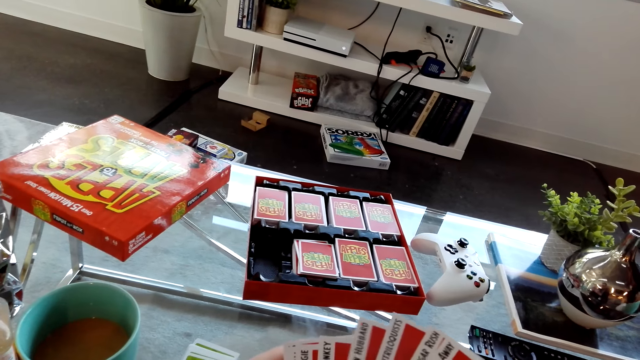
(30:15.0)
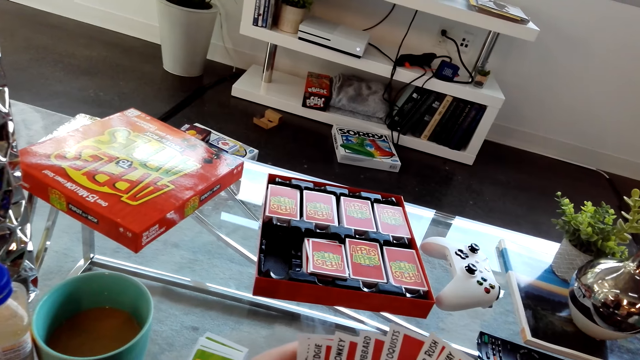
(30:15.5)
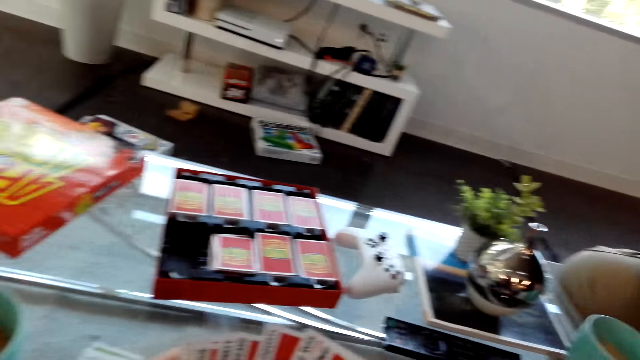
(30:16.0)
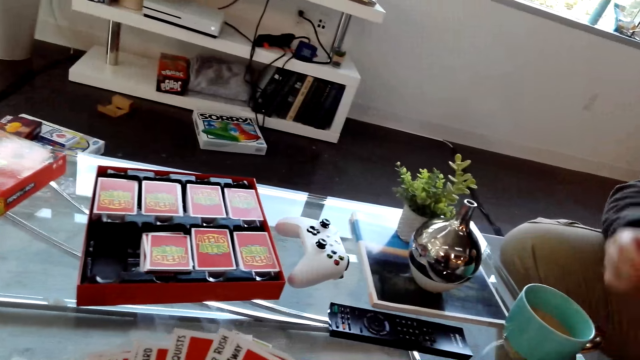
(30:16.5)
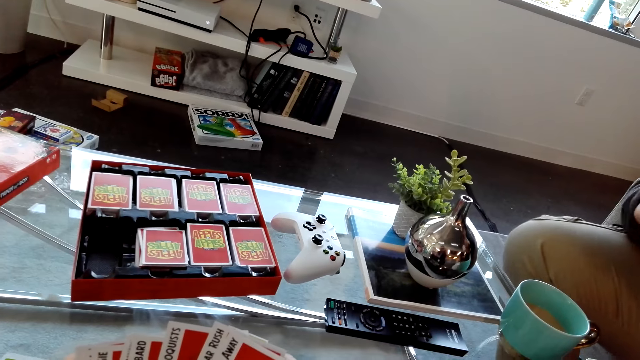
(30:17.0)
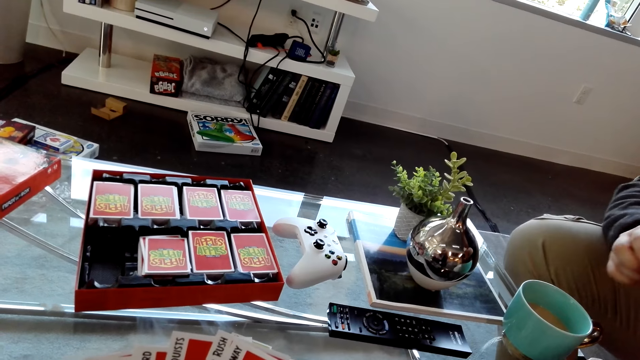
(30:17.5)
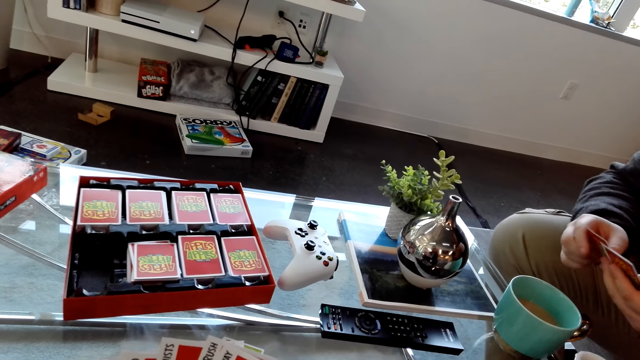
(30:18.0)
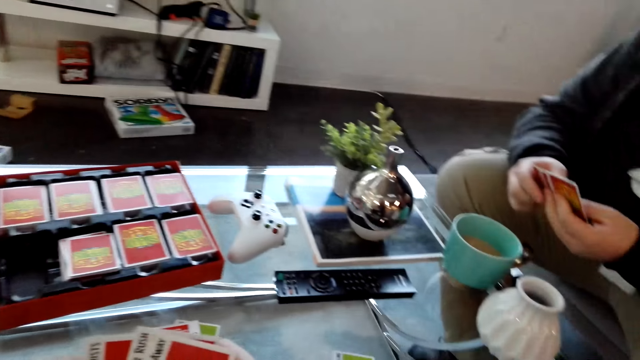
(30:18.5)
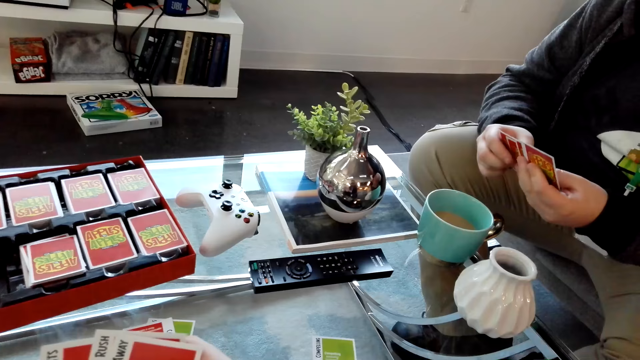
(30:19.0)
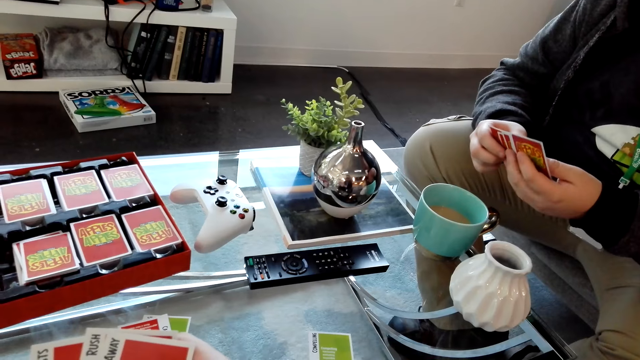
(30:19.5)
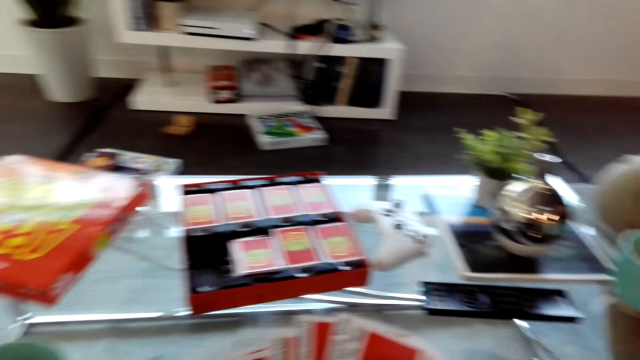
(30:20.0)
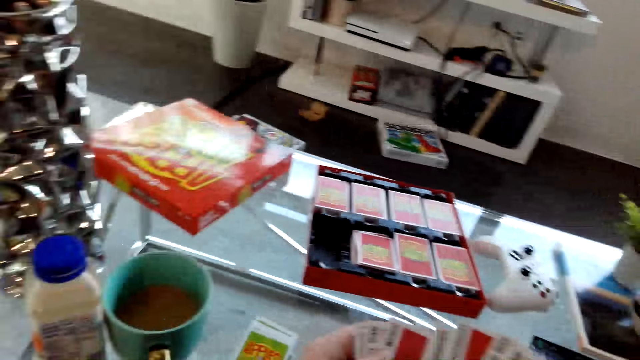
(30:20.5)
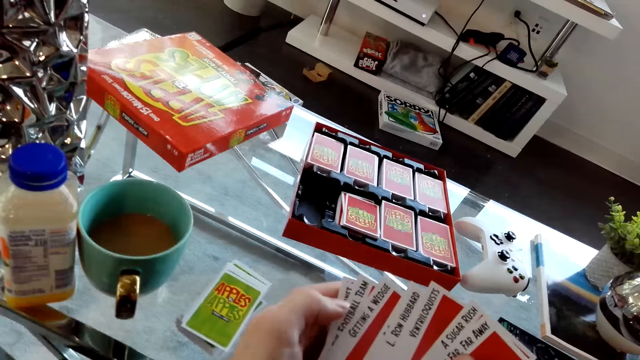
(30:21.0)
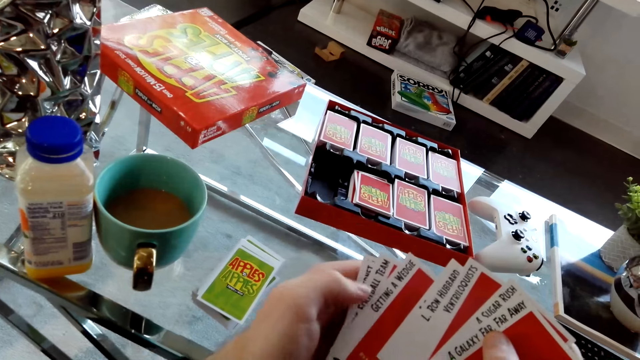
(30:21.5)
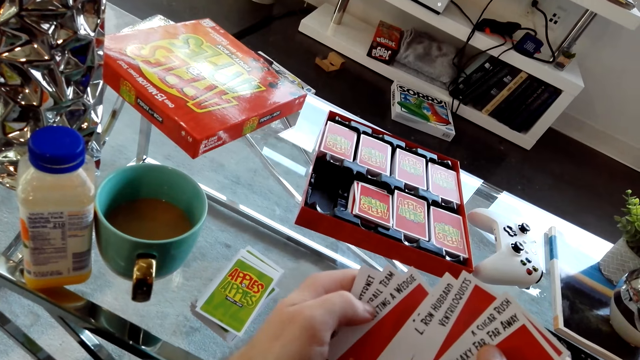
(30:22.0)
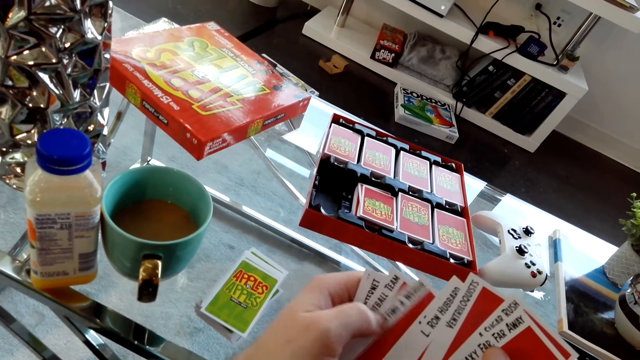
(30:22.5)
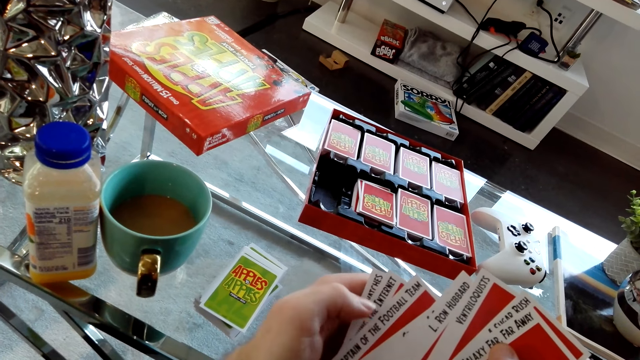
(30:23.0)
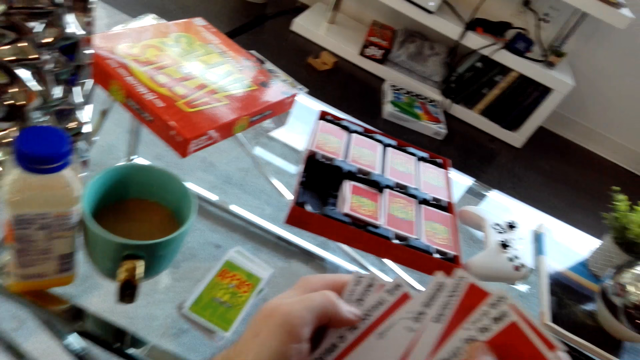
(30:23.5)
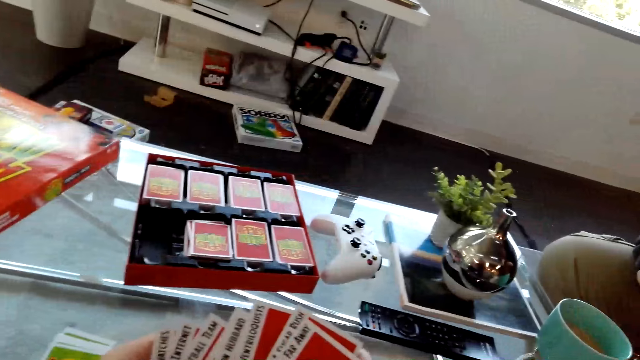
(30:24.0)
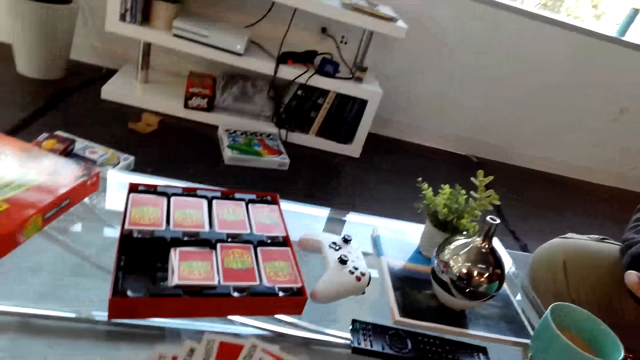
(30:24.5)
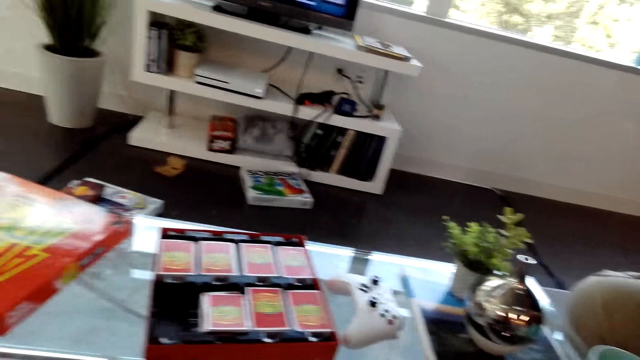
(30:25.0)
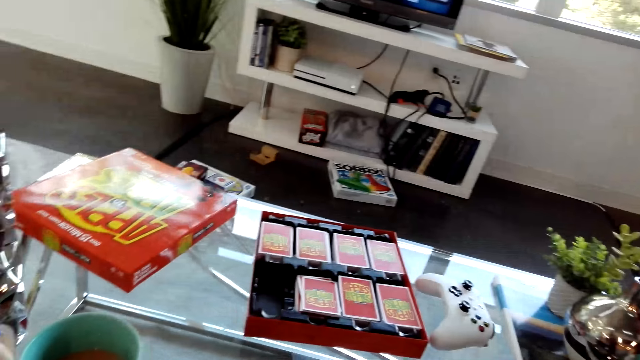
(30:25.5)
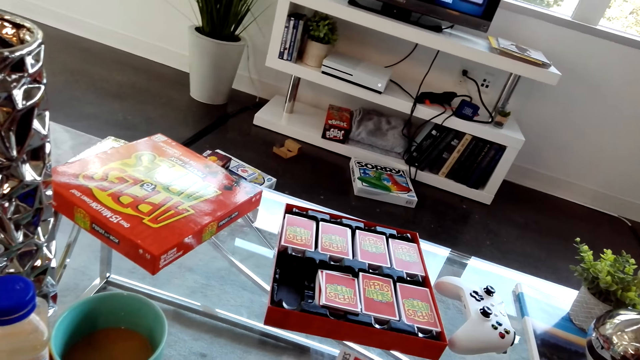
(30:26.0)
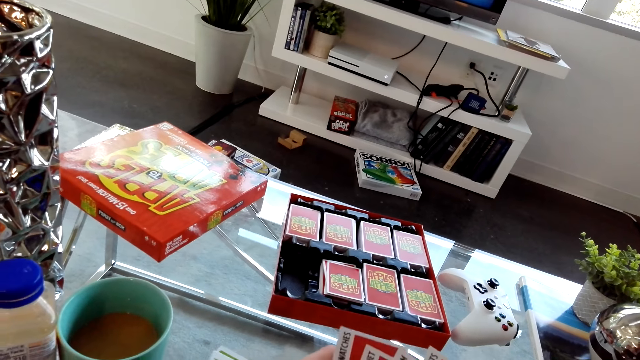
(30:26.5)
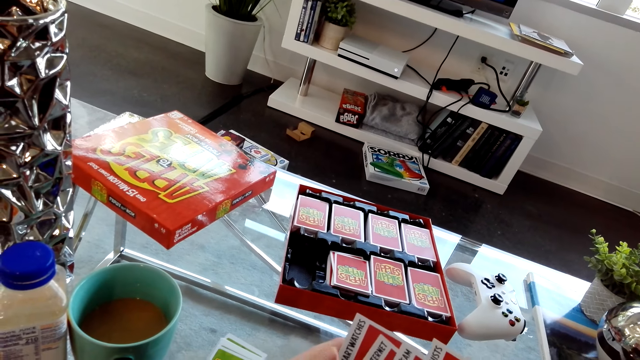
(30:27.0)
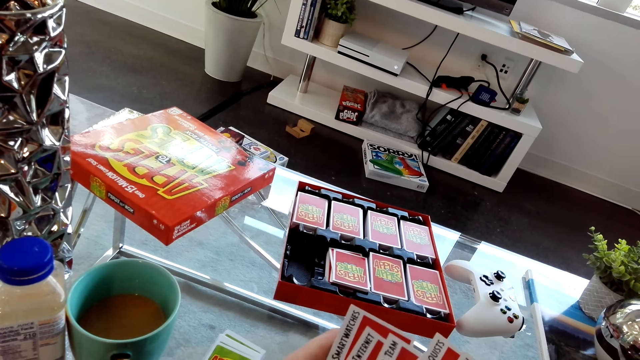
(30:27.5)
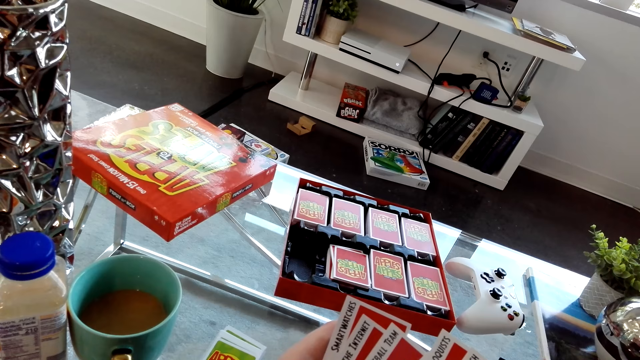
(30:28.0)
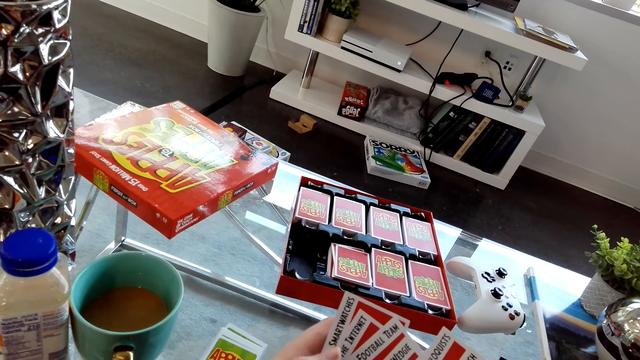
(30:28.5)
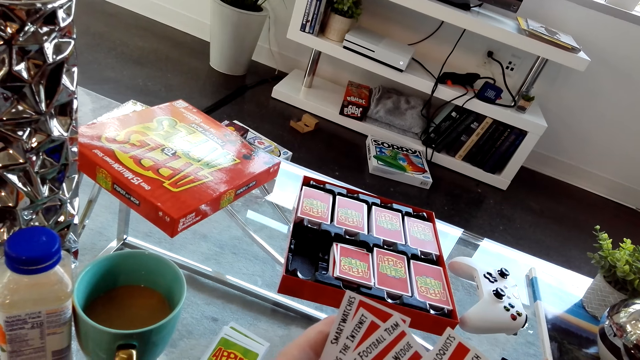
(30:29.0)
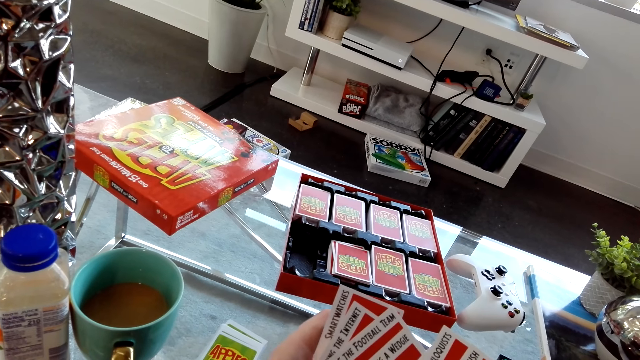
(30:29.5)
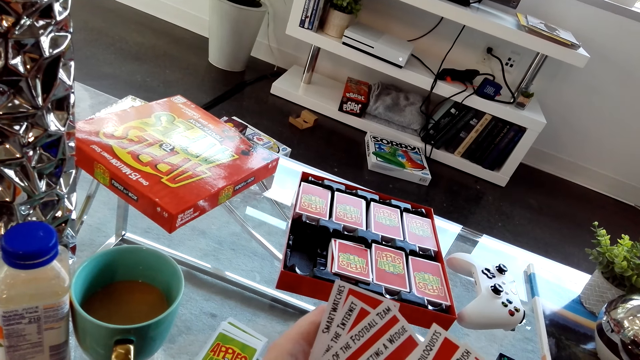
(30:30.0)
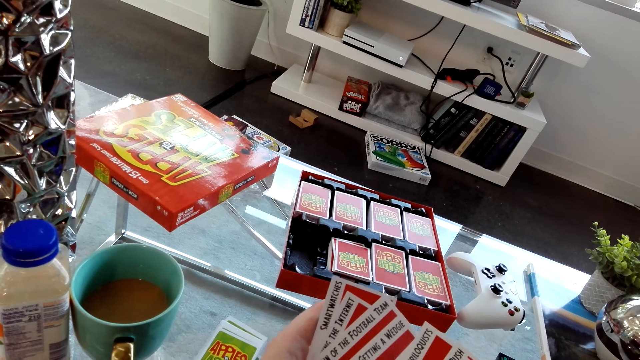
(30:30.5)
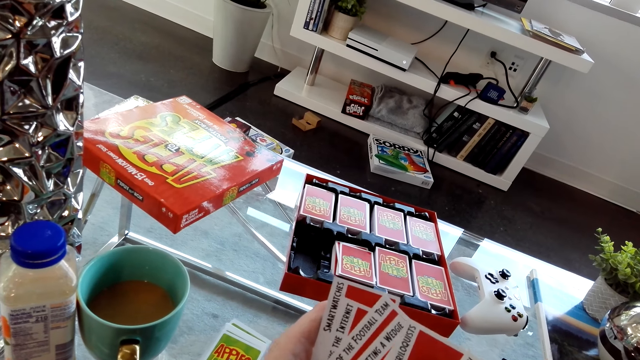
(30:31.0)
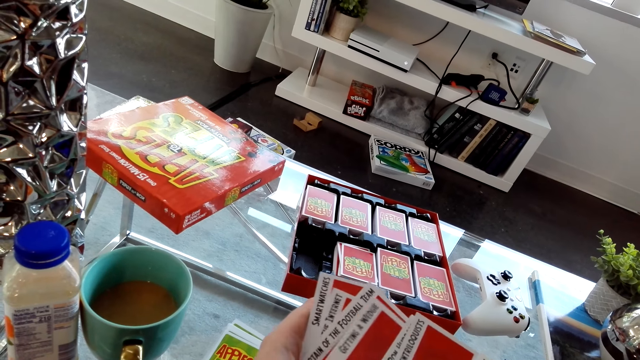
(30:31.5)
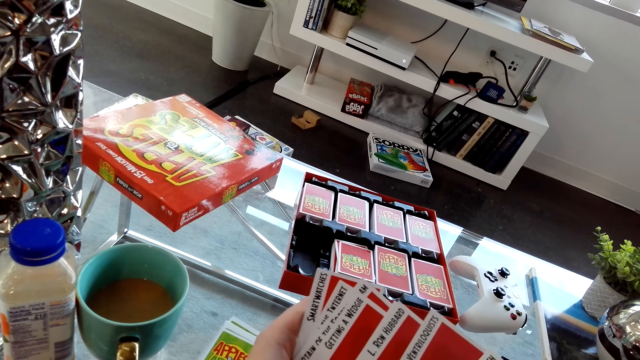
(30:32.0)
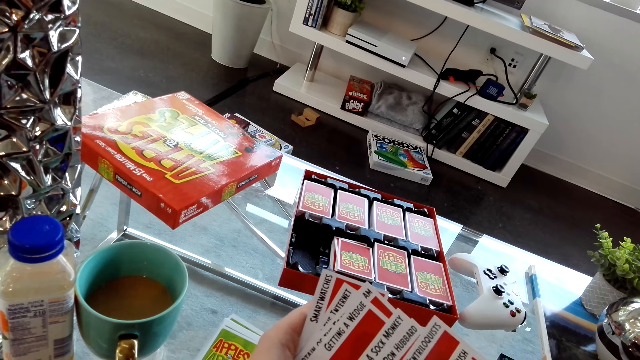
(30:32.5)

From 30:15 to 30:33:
The camera wearer organizes his cards. He dialogues with a person. He stares at the cards in his hands. The person dialogues with the camera wearer. The camera wearer stares at the cards in his hands.

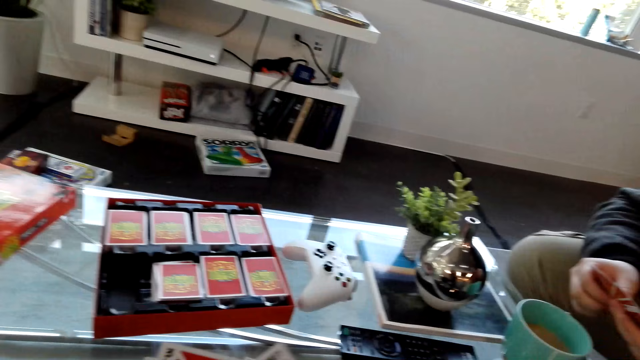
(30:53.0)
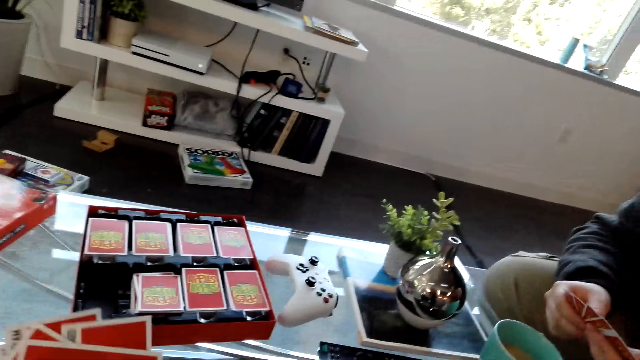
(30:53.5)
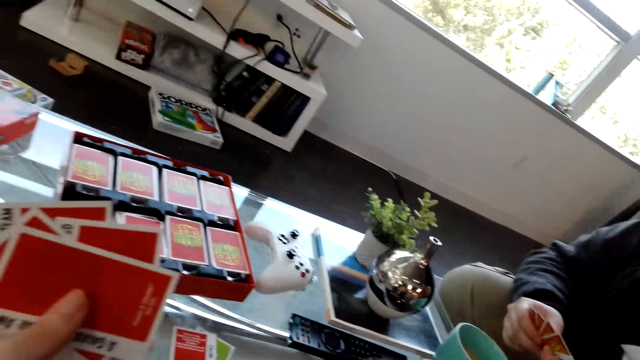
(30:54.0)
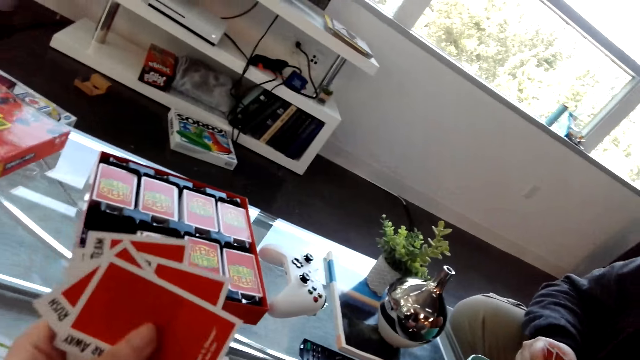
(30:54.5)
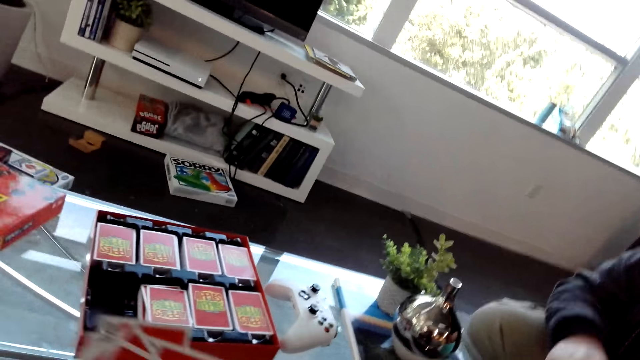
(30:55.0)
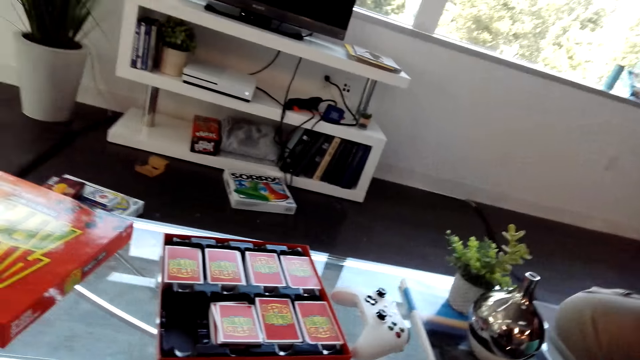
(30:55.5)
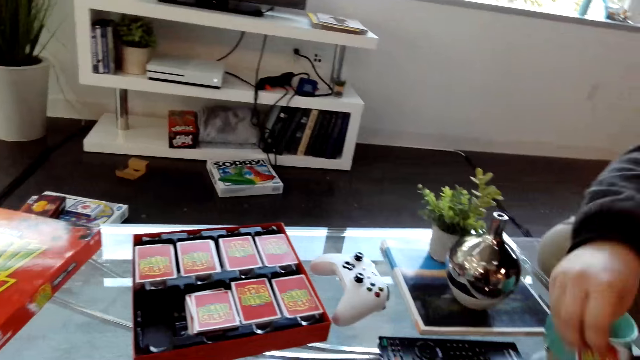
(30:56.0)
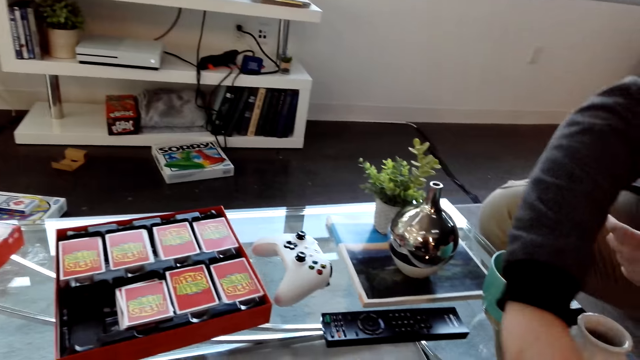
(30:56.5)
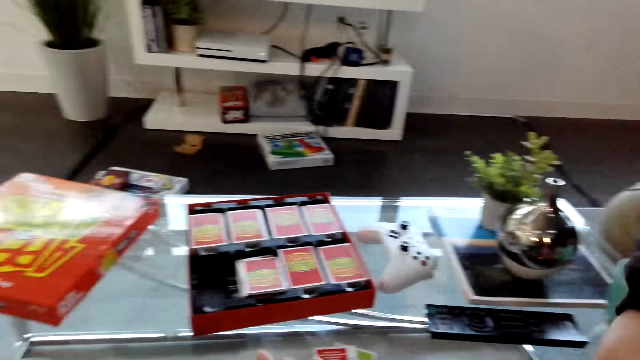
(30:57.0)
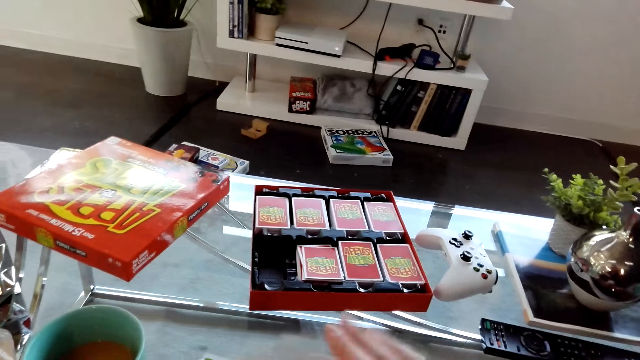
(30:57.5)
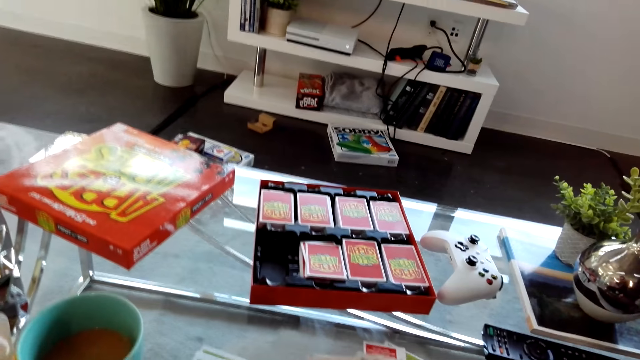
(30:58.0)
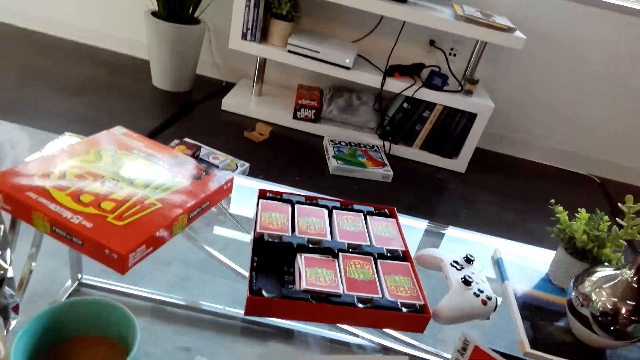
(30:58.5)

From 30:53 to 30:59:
The camera wearer dialogues with a person and places a card on the table. The person places a card on the table.
